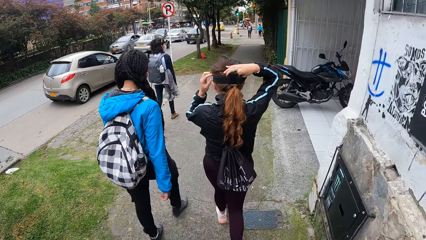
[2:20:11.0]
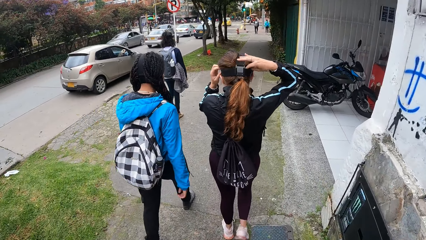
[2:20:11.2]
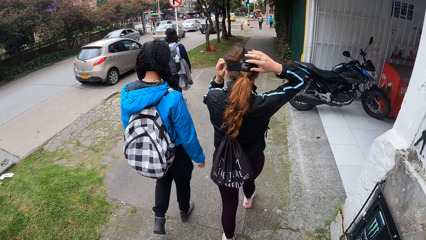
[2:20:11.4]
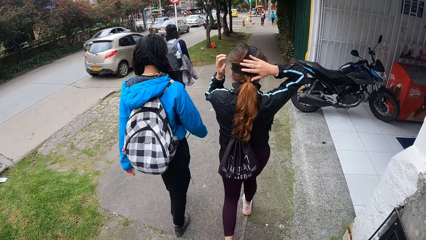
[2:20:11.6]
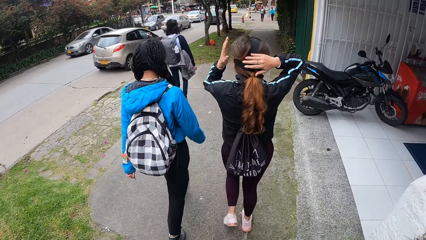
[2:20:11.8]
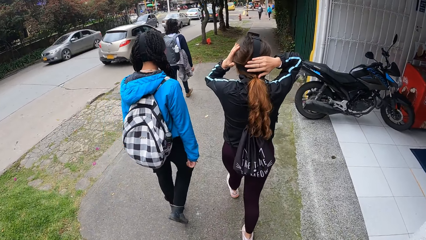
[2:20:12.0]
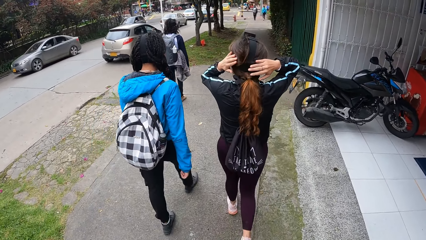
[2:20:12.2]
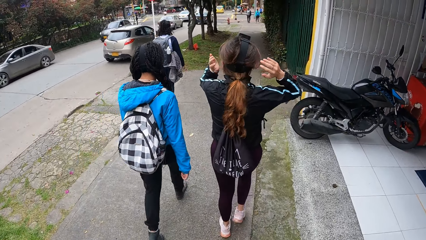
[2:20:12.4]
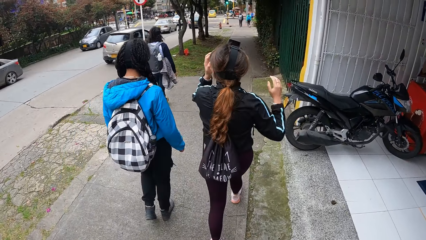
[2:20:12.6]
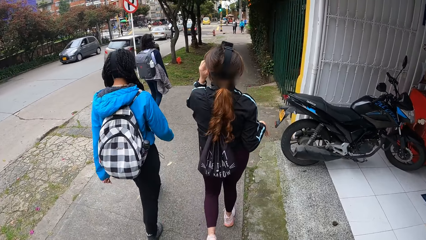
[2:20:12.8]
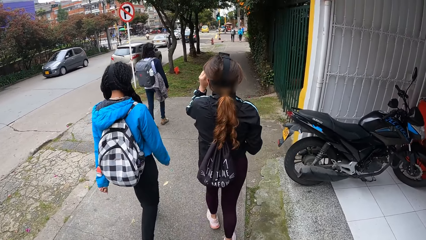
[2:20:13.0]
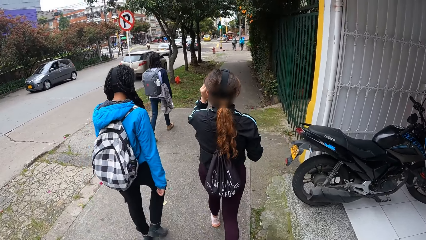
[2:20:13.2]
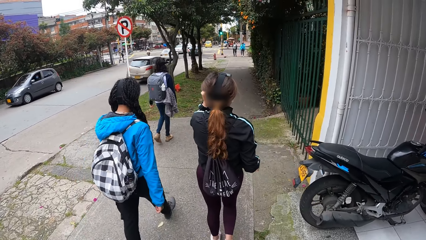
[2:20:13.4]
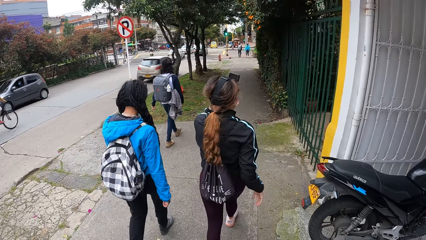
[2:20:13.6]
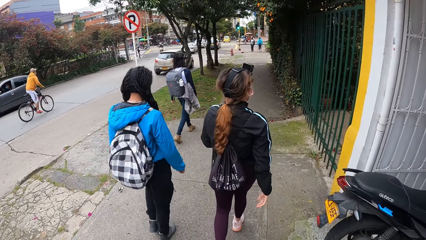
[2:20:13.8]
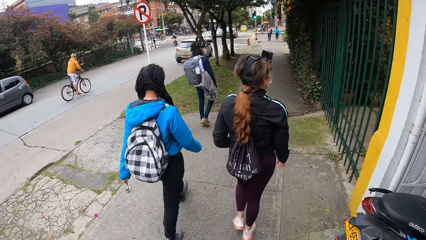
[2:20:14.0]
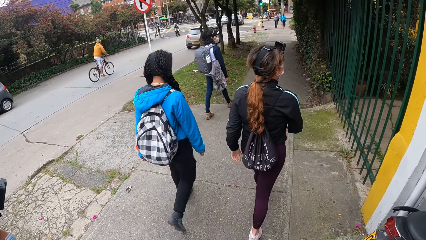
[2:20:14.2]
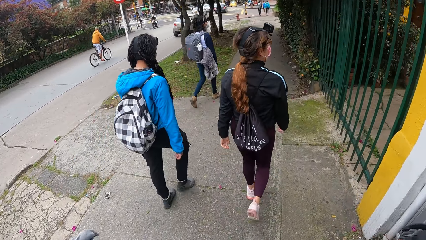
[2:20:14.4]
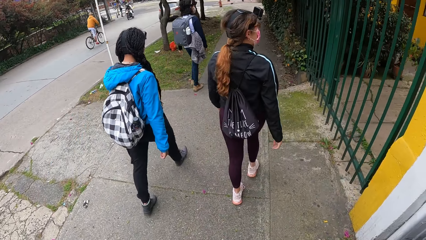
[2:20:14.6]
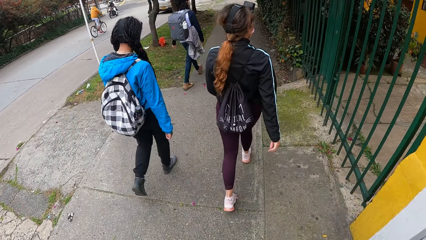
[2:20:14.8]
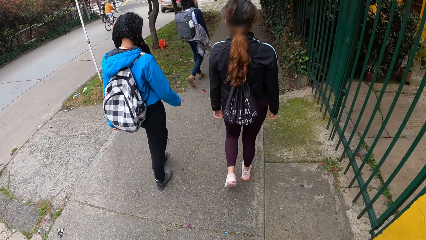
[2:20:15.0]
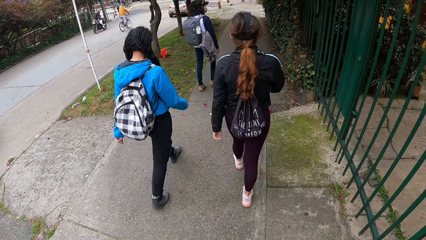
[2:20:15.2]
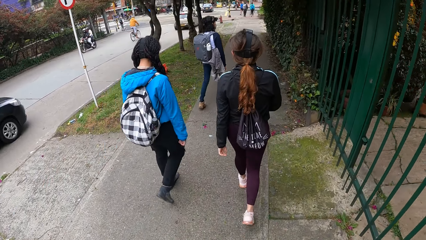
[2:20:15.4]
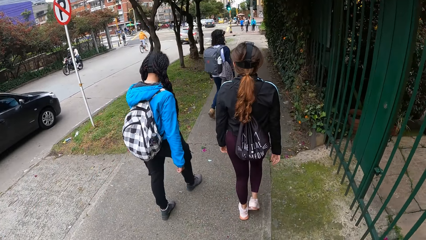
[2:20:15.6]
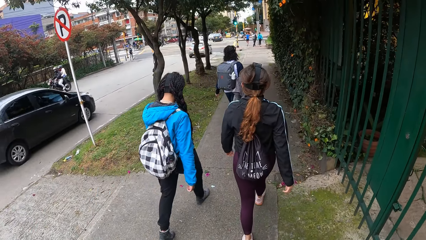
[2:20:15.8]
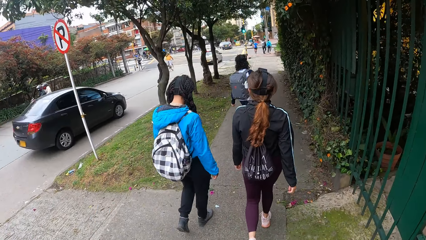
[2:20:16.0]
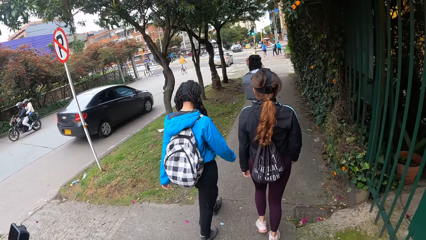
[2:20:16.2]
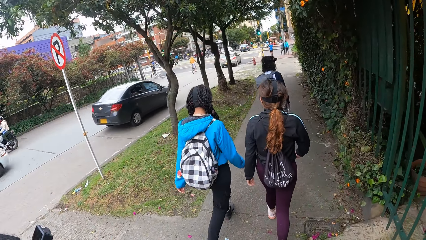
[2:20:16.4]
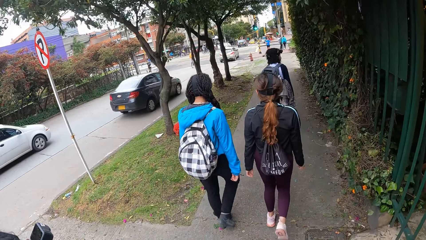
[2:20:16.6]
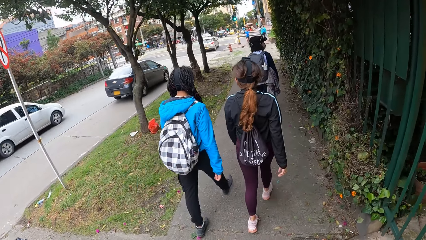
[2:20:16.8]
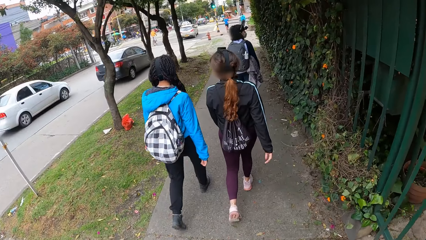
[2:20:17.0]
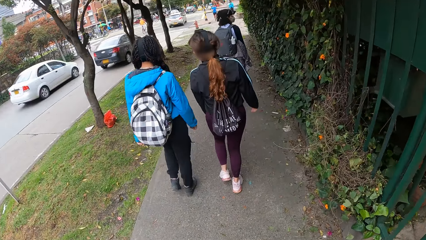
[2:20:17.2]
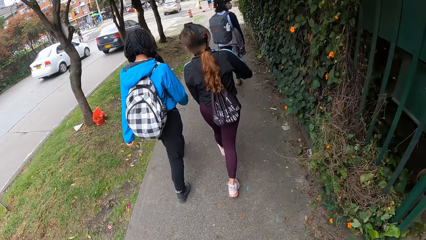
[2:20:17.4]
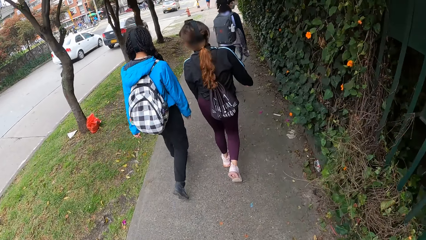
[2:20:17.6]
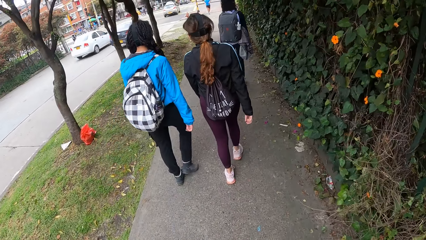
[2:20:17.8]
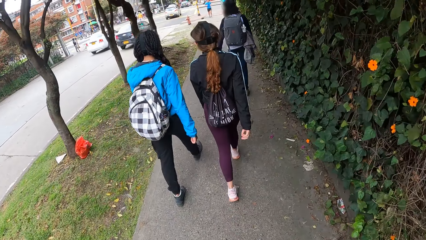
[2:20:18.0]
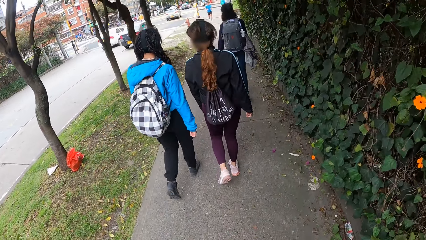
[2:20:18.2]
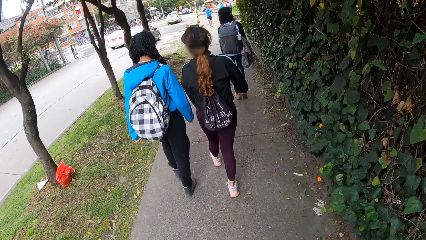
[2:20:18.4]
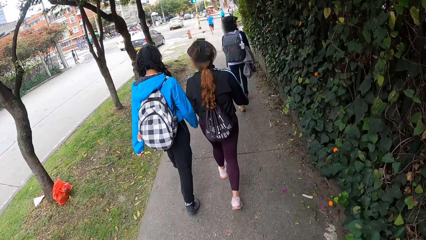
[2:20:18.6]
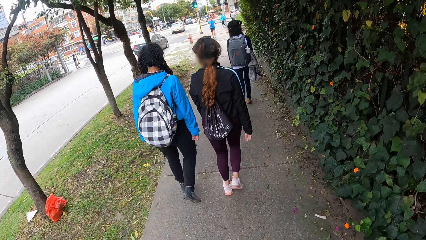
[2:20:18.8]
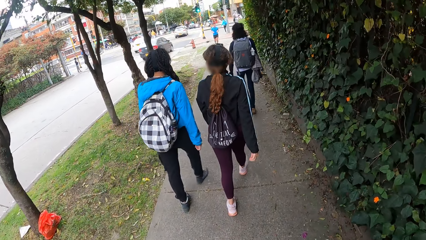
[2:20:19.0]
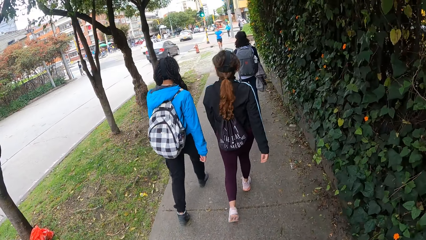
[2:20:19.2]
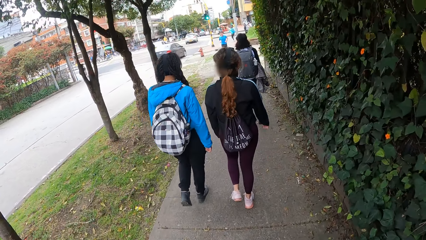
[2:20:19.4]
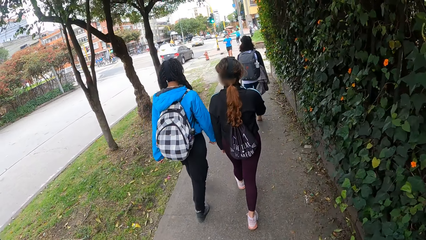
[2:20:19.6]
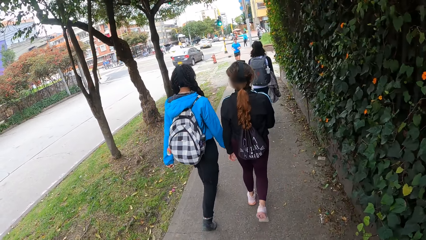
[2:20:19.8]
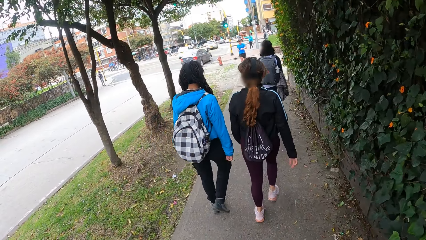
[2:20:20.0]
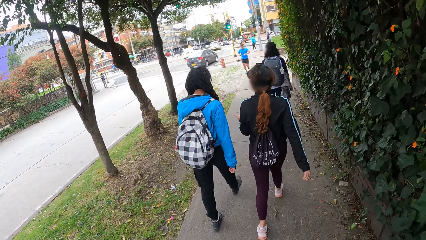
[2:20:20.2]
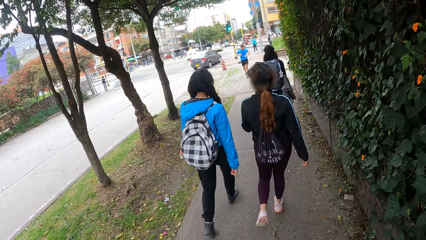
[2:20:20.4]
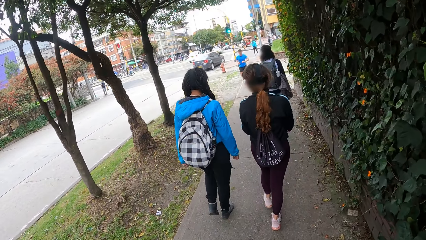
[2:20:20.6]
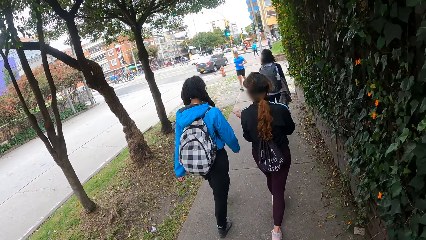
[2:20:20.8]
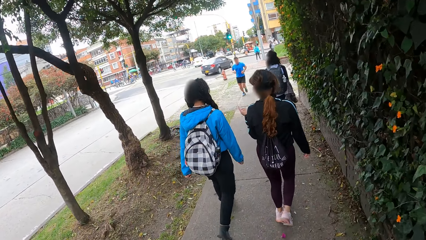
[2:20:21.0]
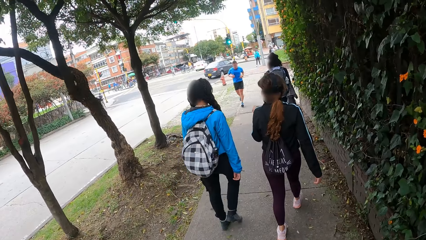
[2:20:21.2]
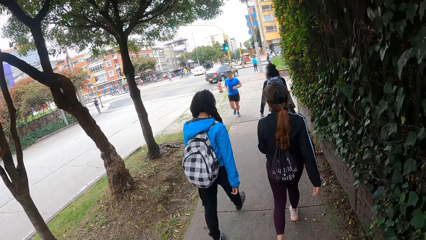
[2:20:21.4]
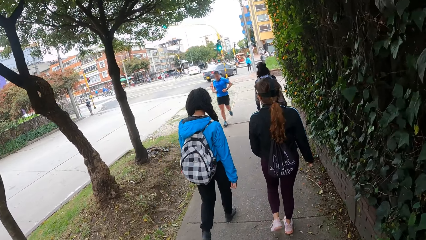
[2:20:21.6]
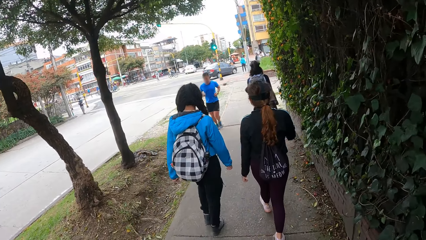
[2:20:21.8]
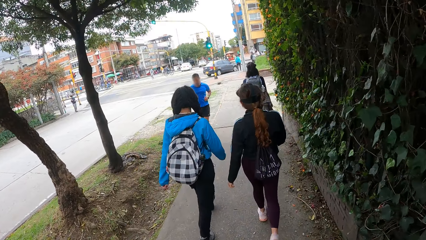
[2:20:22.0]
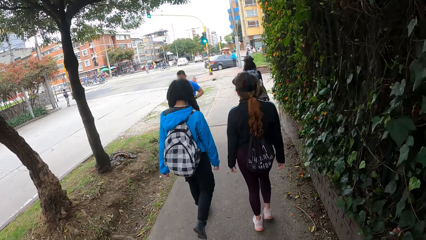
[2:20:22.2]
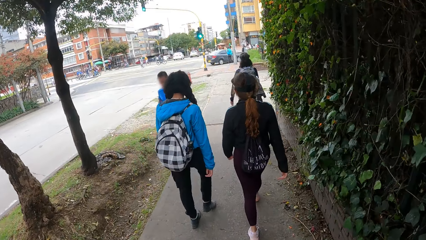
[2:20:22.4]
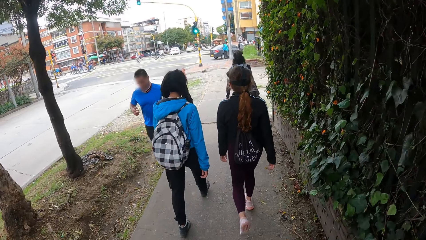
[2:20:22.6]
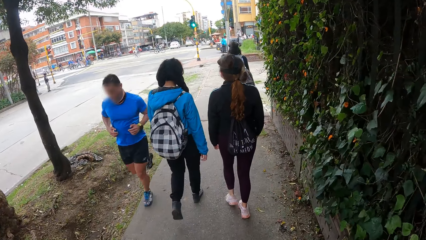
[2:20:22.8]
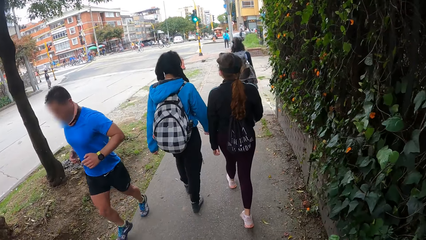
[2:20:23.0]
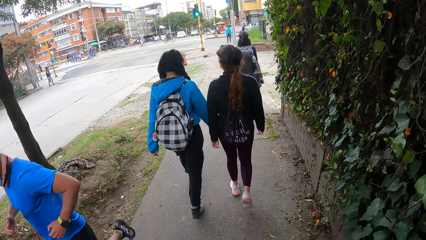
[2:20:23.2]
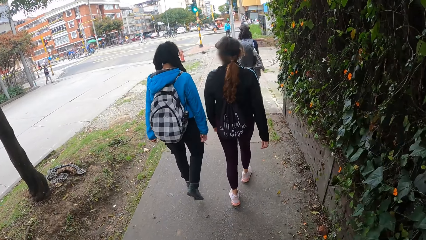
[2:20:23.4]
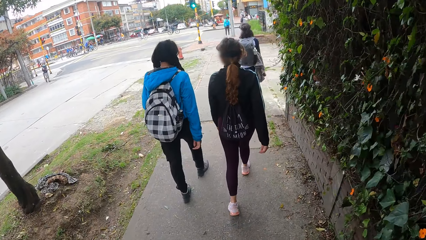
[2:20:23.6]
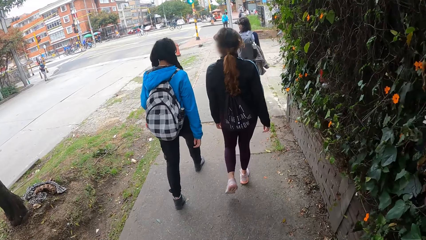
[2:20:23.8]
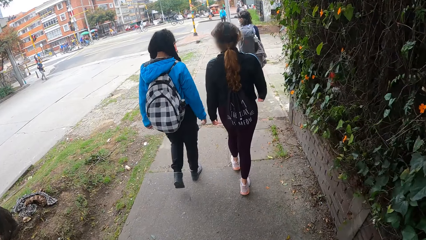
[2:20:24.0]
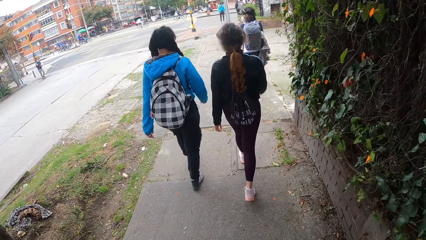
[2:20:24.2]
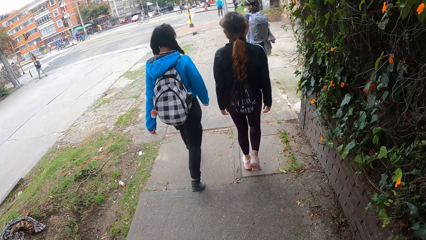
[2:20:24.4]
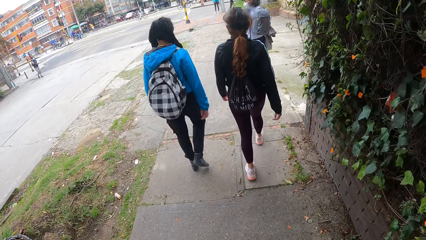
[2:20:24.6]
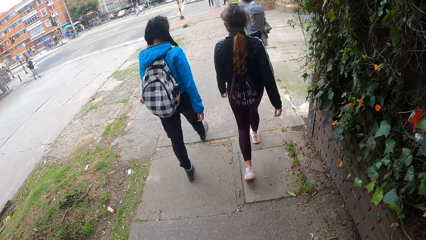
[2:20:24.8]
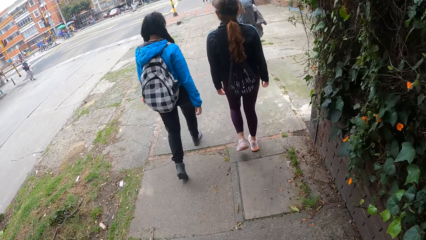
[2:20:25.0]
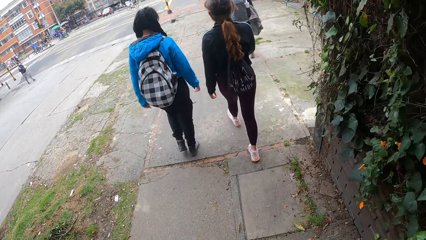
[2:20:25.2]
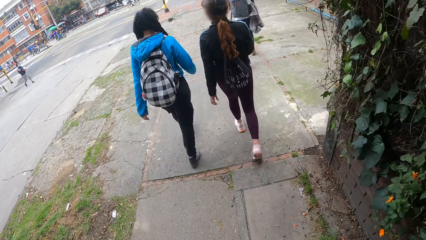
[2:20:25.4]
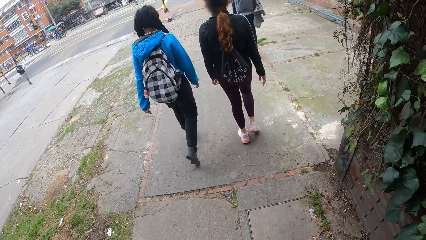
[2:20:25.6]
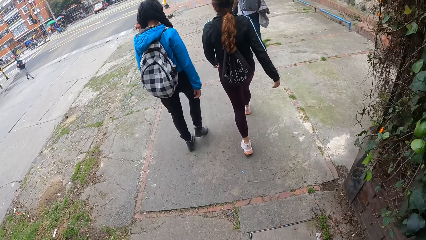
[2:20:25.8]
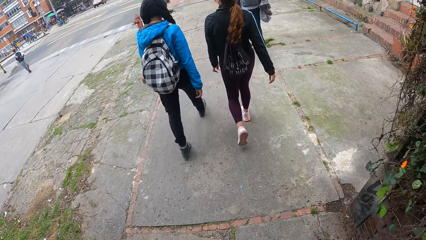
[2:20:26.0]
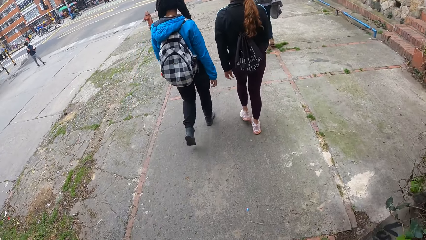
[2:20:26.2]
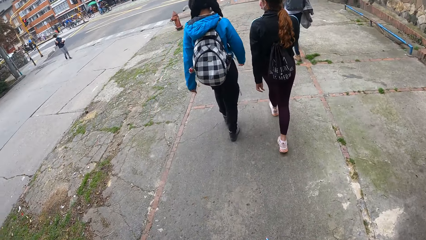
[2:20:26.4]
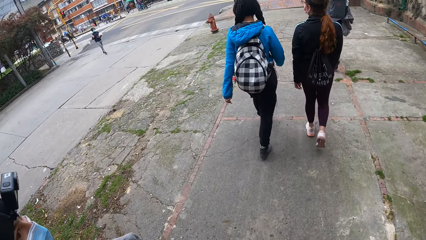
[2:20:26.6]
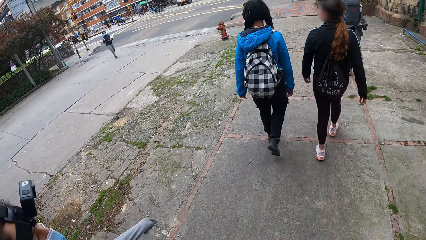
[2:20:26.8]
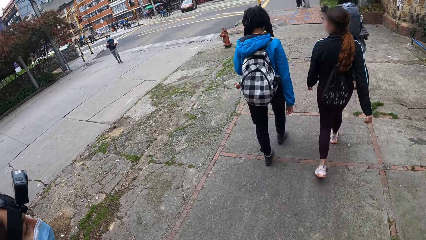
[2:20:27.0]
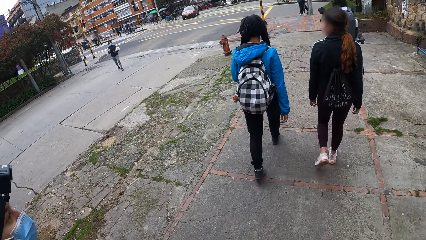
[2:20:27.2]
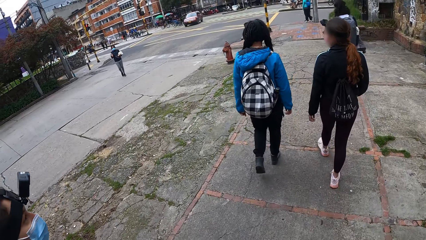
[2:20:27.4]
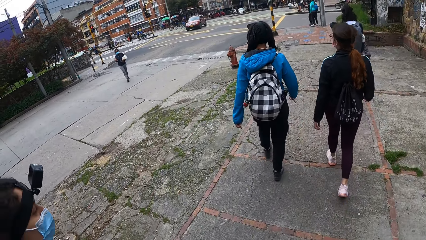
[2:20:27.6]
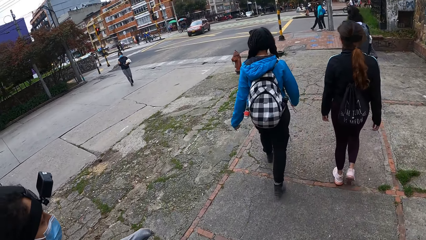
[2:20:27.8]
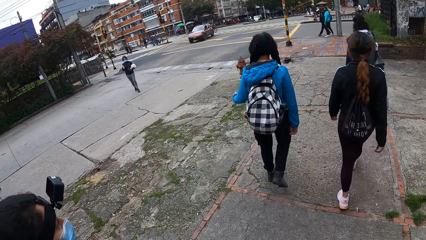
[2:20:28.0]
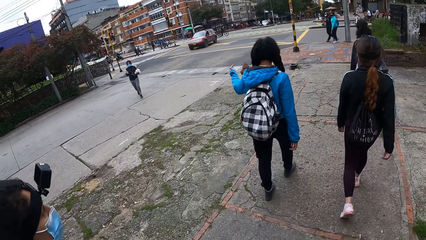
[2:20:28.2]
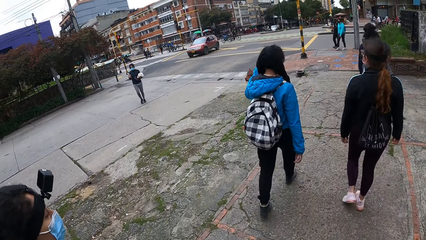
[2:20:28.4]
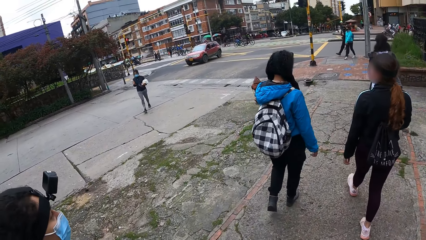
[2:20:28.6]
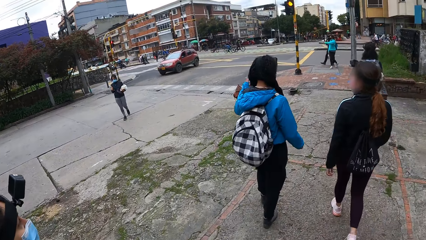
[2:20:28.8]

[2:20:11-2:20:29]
A woman walks beside the camera wearer. Another woman walks around. The first woman walks around. The other woman moves her hands. The first woman walks beside the camera wearer. The other woman walks around.
